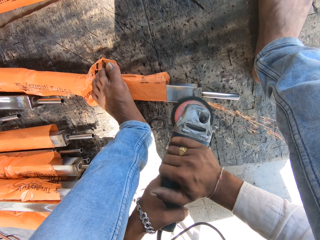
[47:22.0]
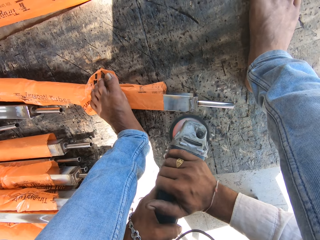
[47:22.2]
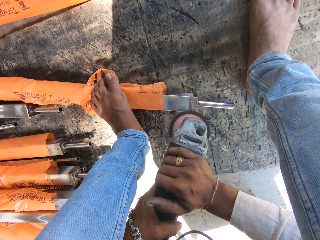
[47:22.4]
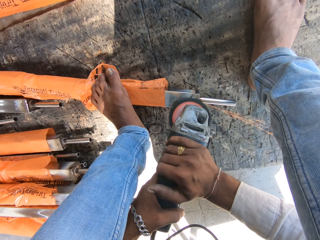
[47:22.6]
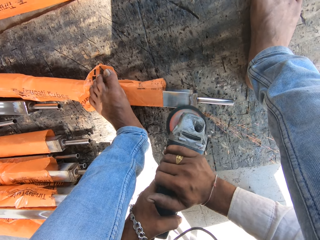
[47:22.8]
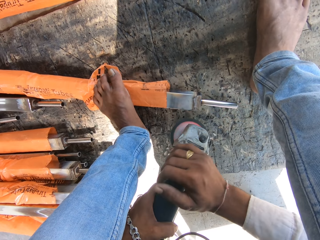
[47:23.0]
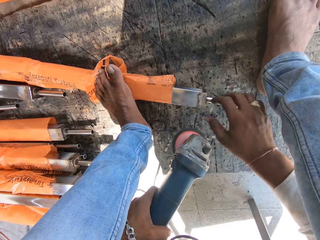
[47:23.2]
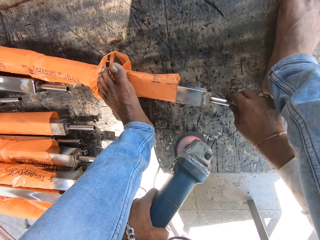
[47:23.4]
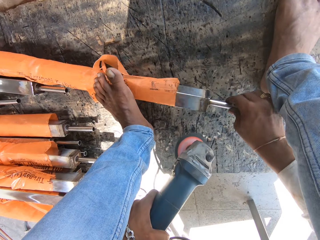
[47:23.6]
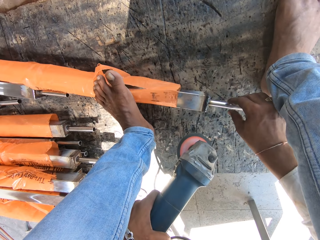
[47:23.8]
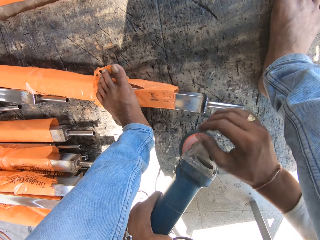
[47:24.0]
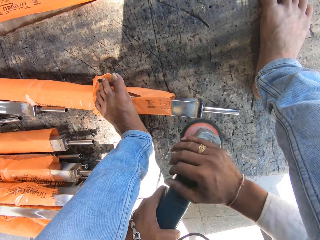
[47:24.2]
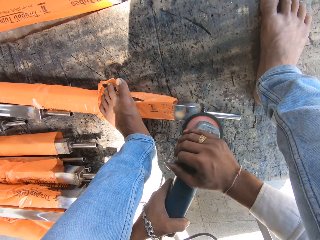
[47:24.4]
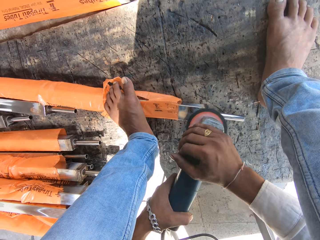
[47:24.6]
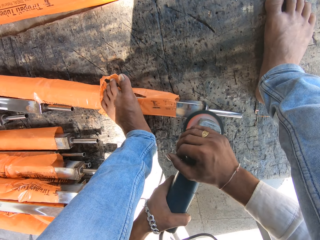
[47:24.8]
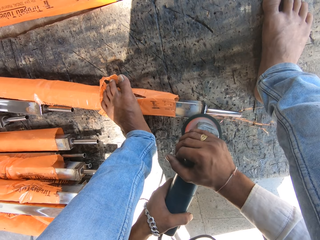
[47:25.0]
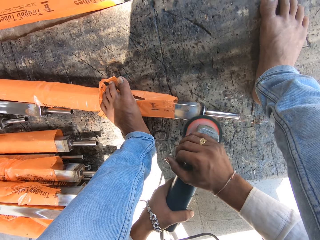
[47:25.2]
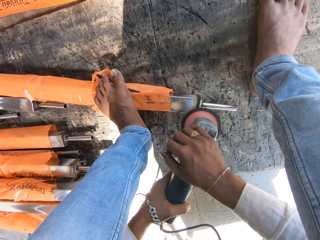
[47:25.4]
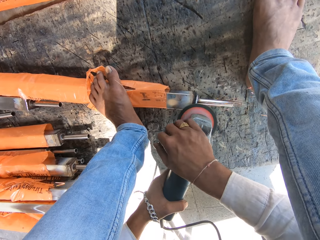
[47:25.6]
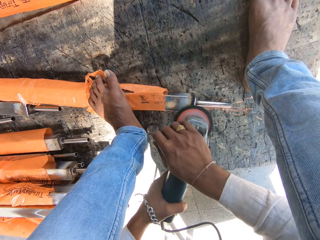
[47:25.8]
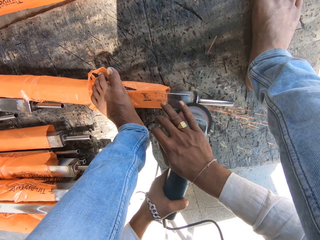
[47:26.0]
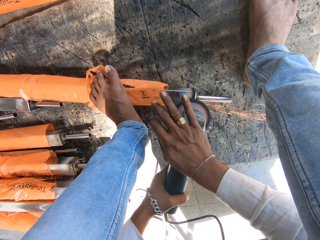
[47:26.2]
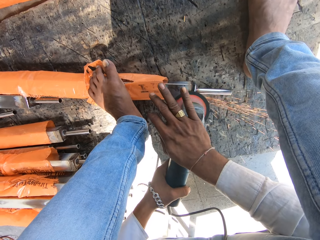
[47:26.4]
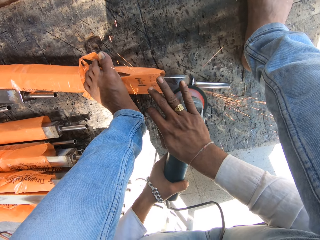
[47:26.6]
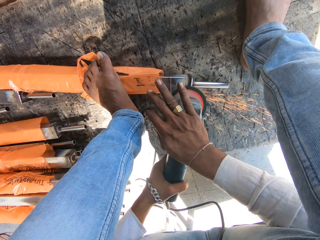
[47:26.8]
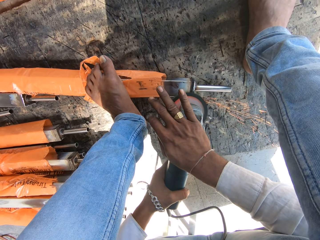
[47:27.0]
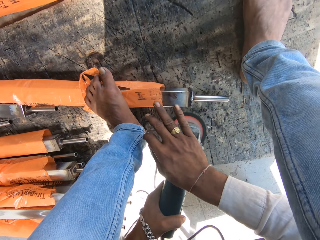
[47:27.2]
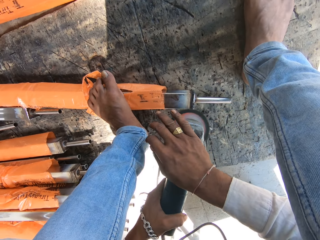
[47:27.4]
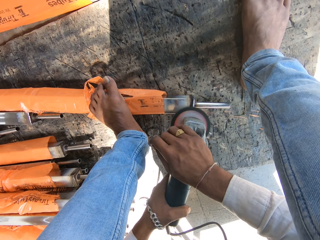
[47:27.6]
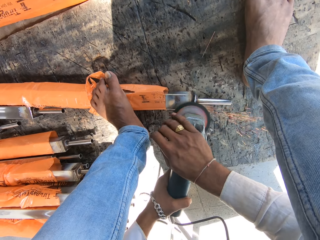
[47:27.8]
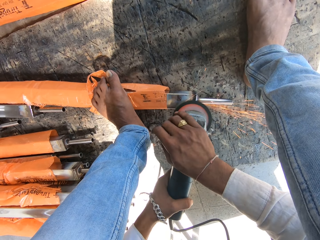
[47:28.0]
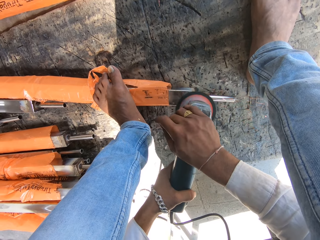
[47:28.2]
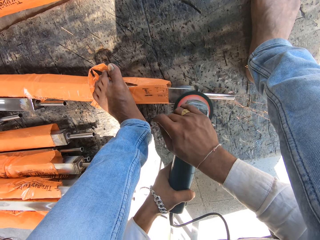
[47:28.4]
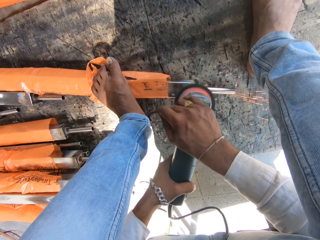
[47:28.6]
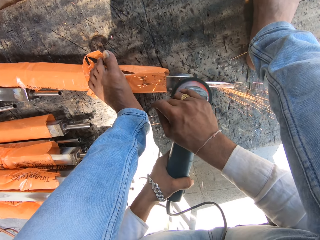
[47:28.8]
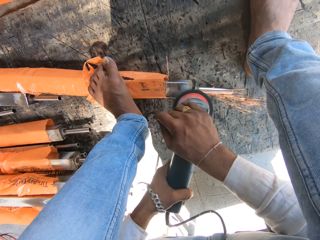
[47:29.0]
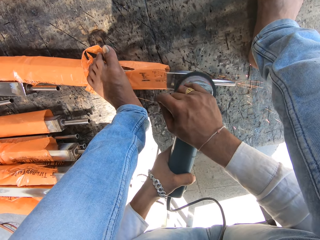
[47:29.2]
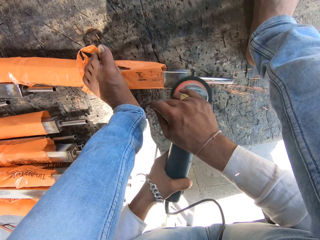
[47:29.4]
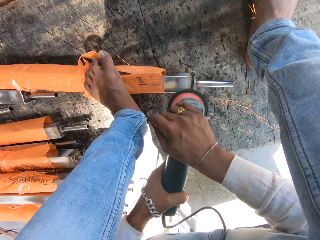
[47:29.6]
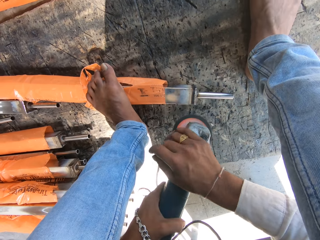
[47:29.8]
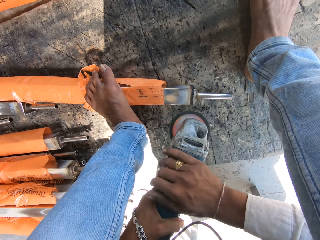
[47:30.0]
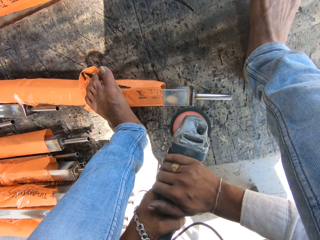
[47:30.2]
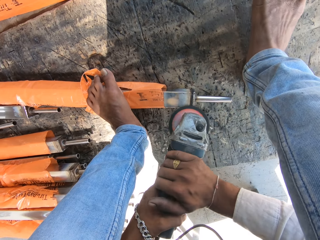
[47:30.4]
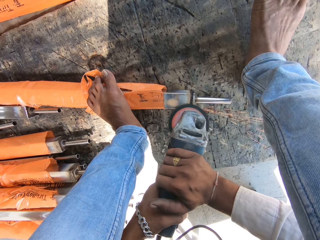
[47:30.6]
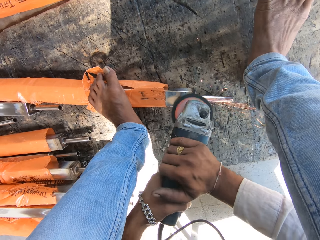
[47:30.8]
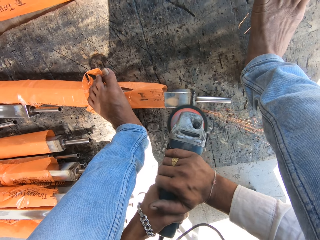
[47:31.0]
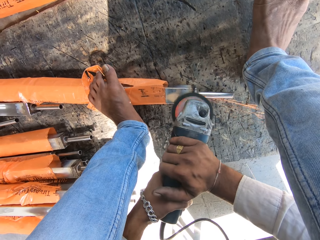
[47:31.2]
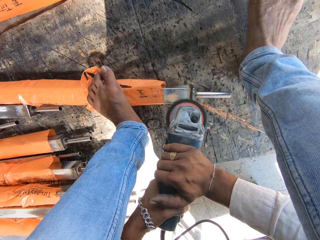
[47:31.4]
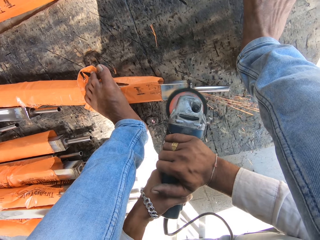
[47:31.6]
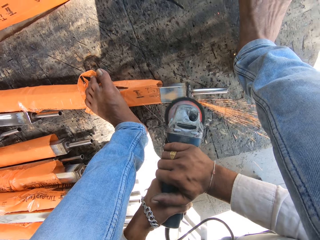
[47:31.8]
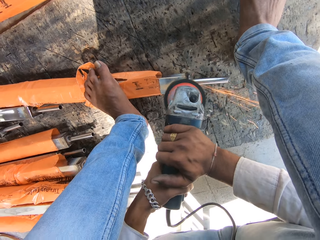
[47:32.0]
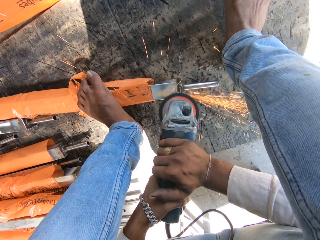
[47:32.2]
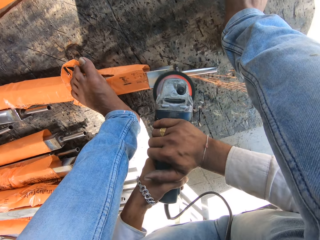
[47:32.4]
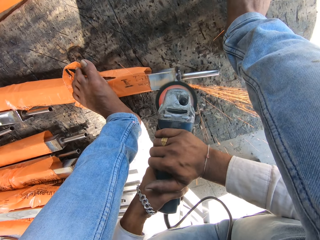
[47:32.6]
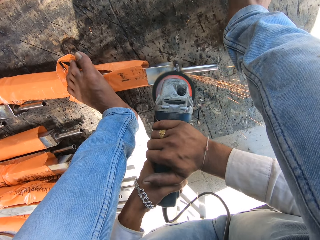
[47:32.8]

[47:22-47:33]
The camera wearer turns the metal tube on the ground with his right hand. He holds an angle grinder. He files the metal tube on the ground with the angle grinder in his hands. He polishes the metal. He polishes the metal again.

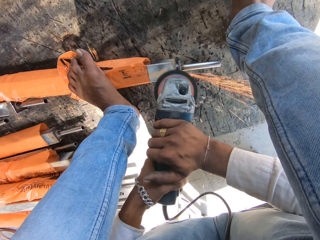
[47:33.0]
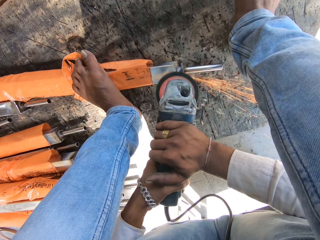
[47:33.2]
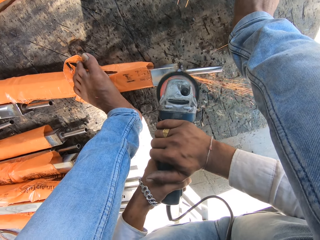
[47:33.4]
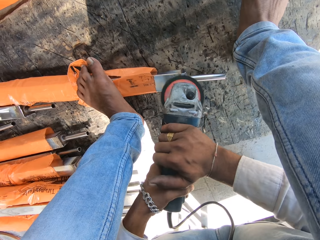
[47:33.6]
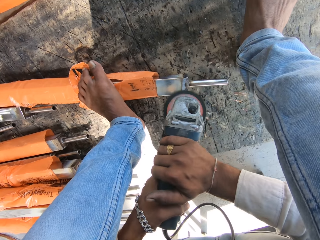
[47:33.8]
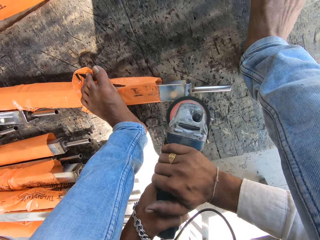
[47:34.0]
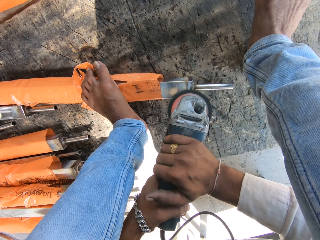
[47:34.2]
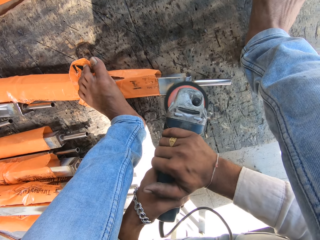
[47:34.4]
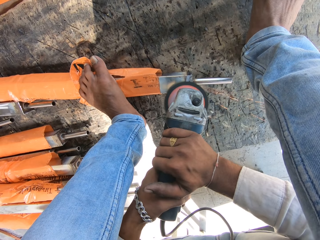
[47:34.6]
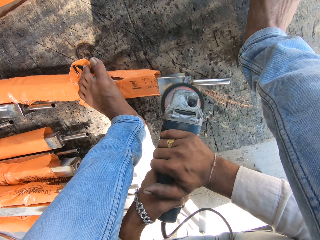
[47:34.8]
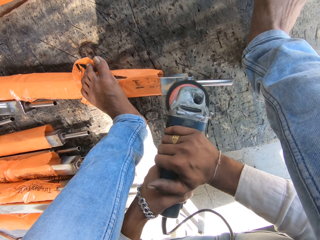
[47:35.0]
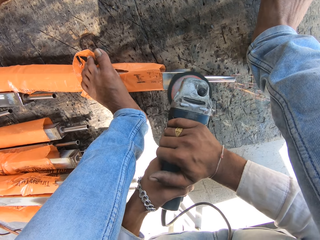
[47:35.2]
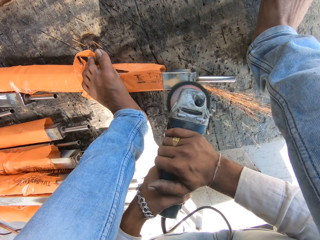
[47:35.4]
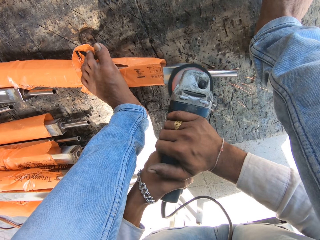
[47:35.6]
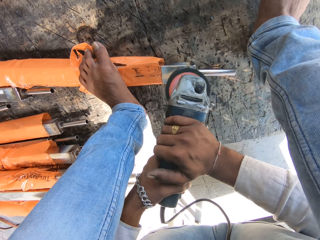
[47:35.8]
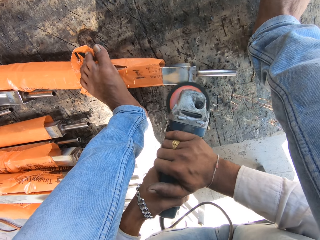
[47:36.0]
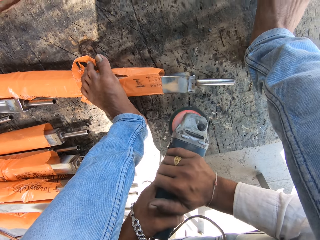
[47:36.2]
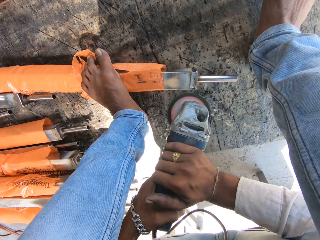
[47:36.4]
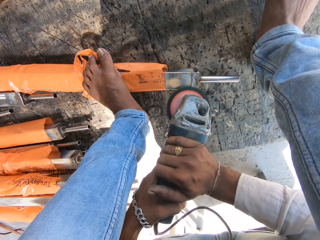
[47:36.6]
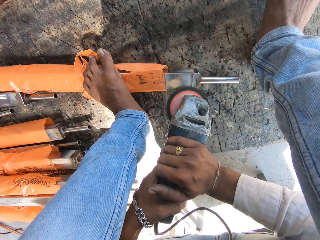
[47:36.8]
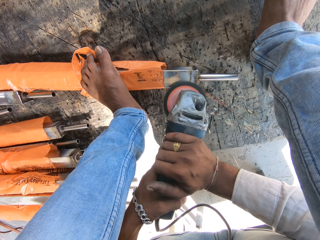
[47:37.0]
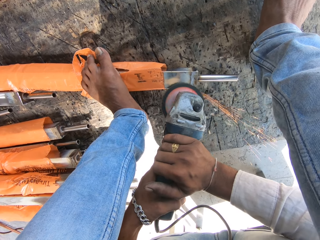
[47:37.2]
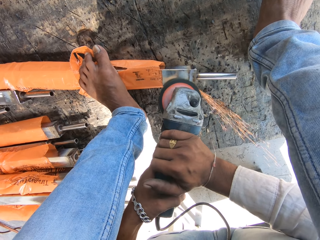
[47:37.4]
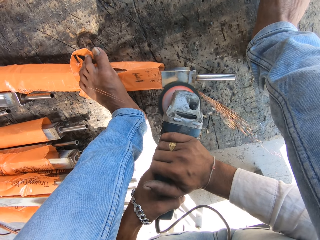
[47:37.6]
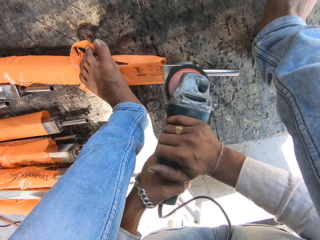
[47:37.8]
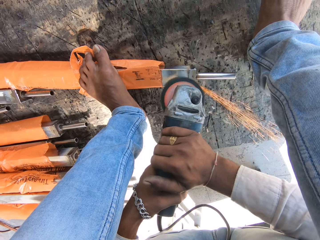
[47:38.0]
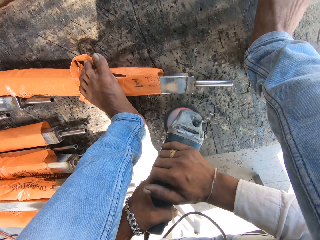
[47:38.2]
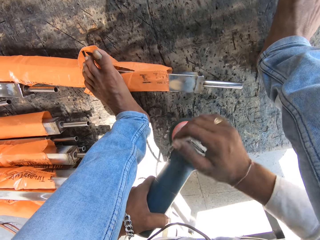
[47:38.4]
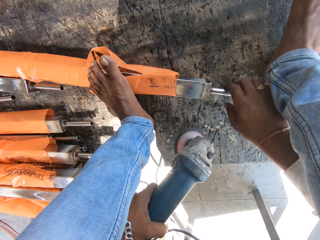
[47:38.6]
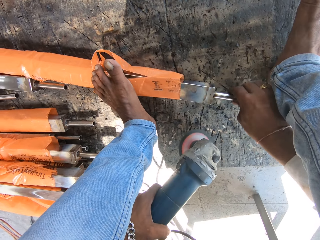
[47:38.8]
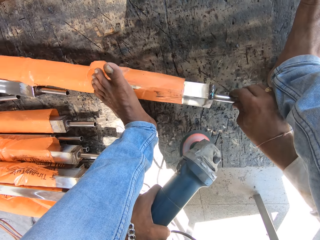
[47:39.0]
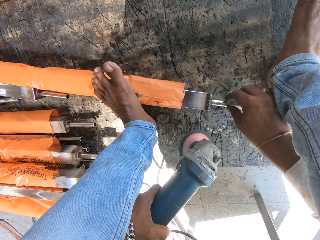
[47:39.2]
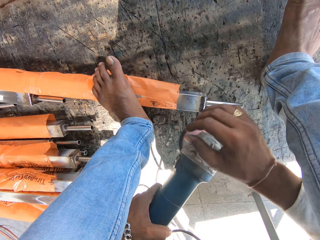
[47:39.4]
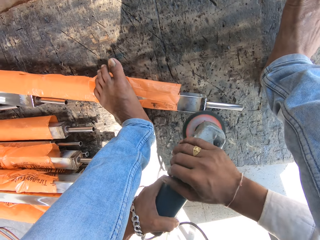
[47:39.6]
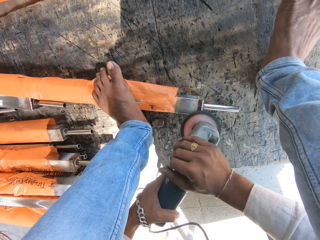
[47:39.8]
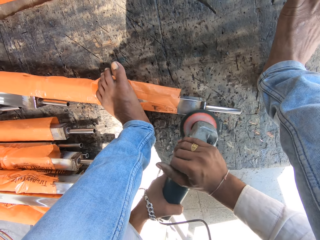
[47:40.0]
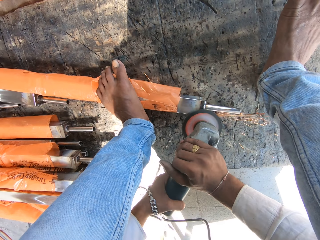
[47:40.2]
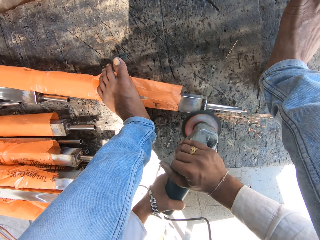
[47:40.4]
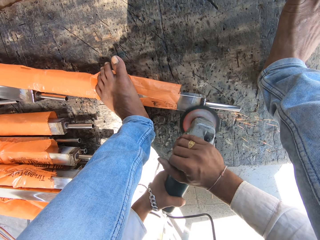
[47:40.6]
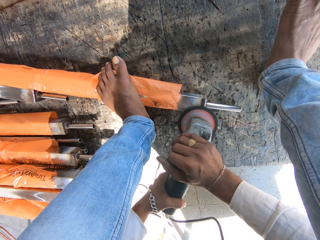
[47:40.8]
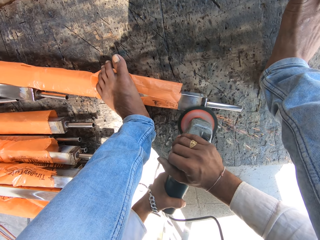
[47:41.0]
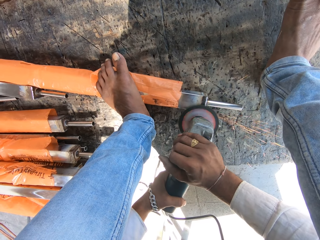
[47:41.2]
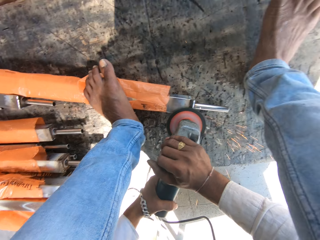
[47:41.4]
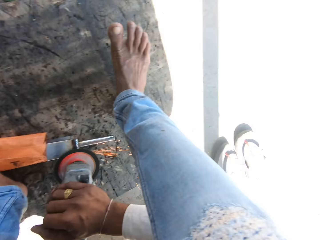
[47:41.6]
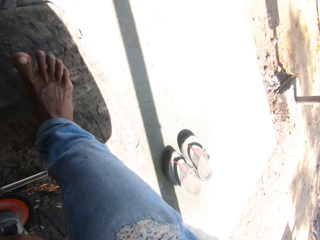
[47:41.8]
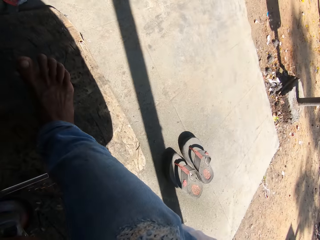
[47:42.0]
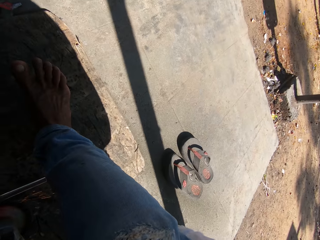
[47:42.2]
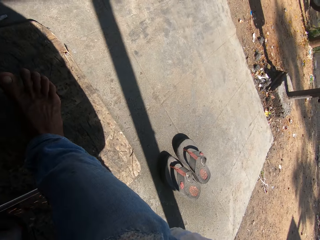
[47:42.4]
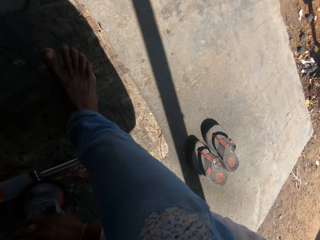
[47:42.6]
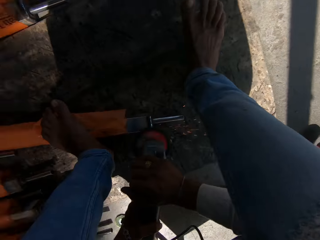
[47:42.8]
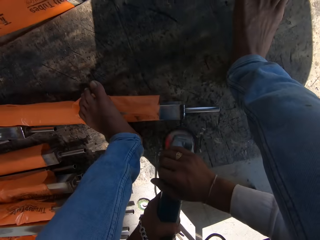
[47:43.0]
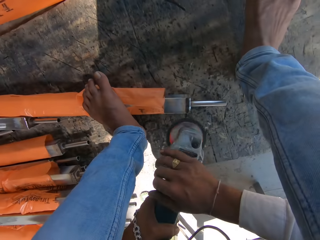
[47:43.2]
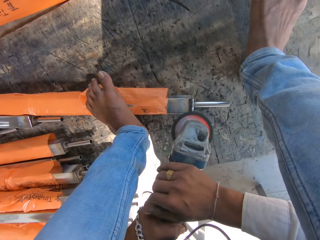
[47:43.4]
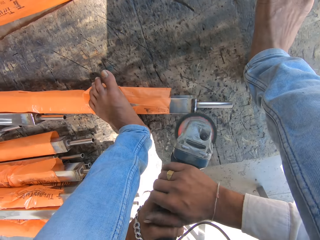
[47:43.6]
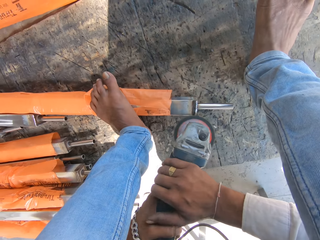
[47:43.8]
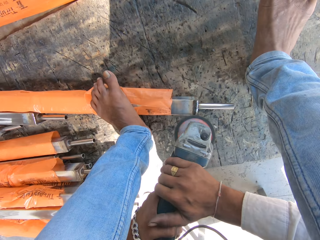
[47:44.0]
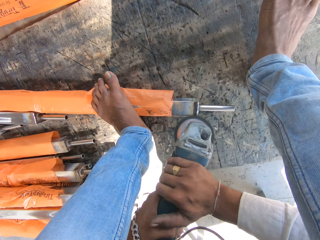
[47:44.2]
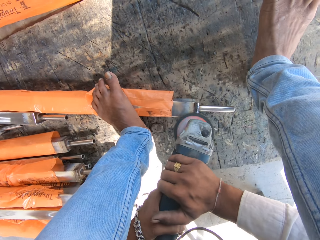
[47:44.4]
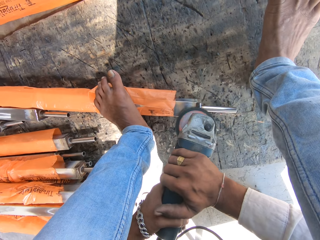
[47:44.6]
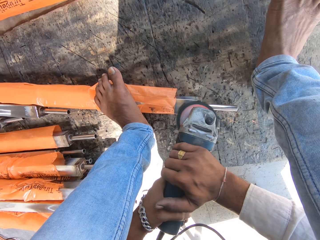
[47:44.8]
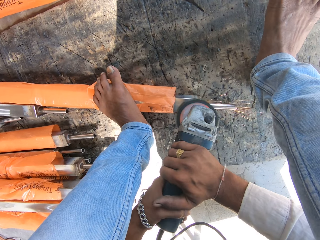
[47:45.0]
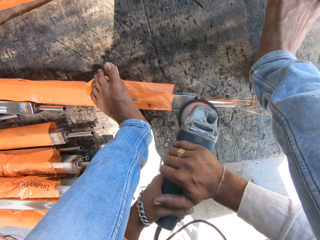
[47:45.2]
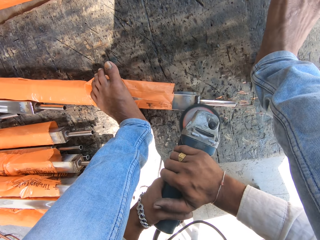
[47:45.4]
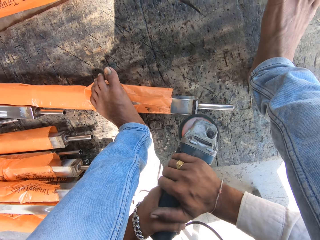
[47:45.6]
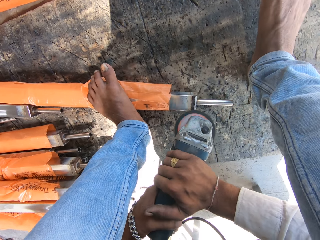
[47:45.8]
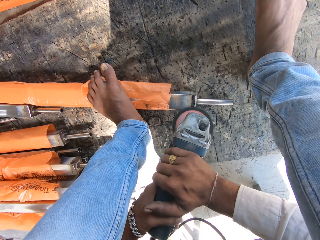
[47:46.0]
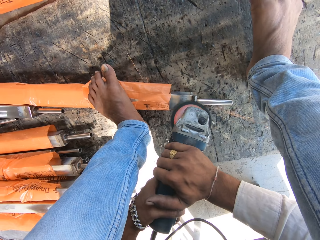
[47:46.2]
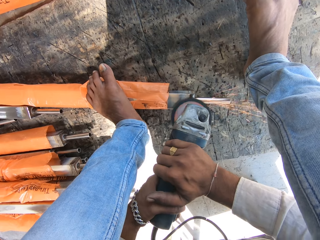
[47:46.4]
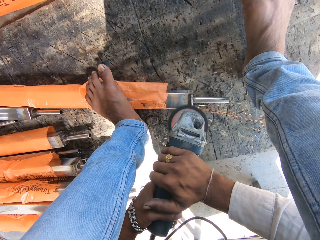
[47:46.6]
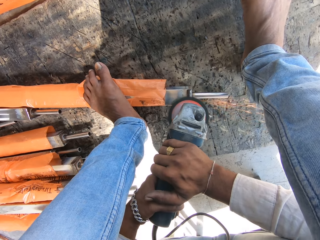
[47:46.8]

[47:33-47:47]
The camera wearer polishes the metal. He polishes the metal again. He turns the metal tube on the ground with his right hand. He holds the angle grinder. He files the metal tube on the ground with the angle grinder in his hands. He polishes the metal.
